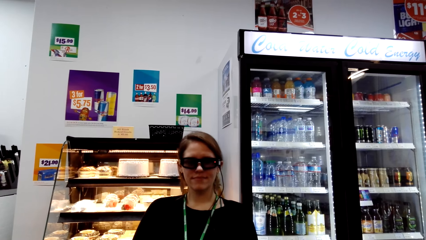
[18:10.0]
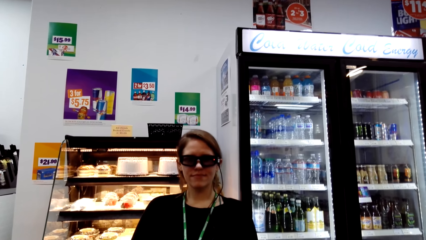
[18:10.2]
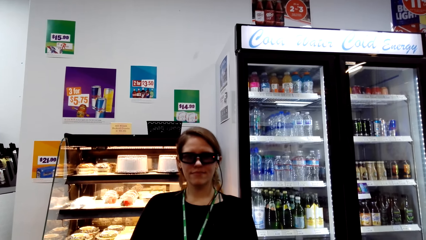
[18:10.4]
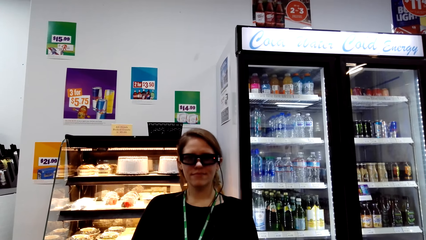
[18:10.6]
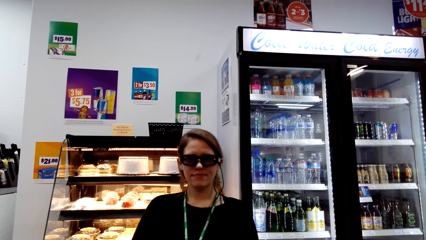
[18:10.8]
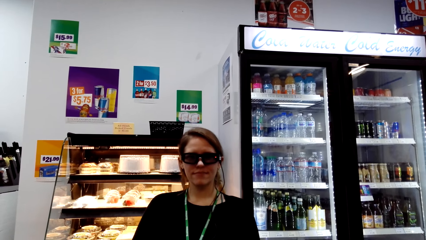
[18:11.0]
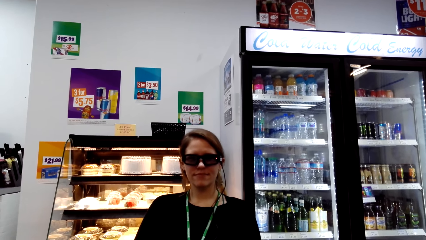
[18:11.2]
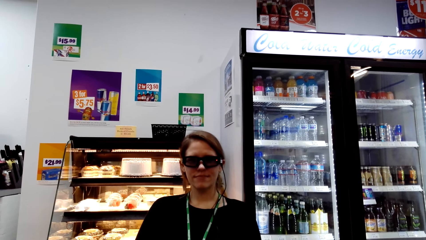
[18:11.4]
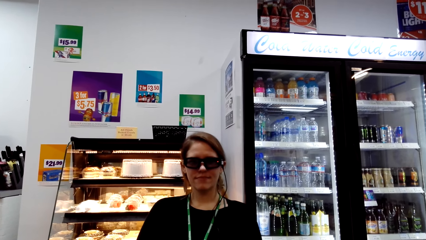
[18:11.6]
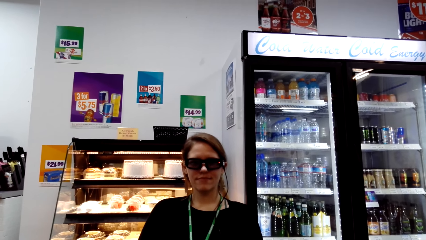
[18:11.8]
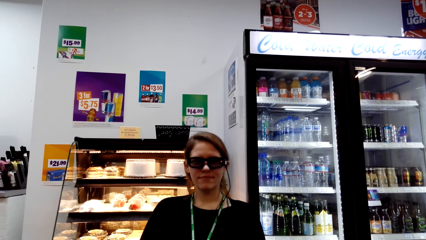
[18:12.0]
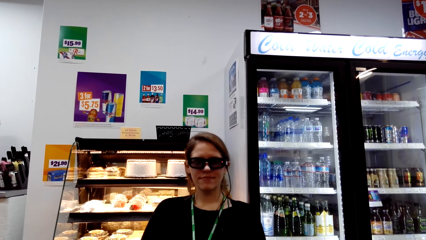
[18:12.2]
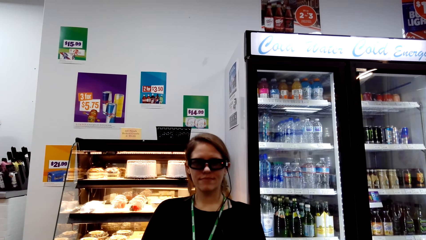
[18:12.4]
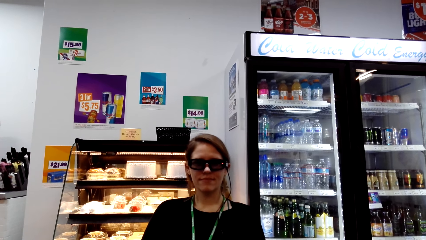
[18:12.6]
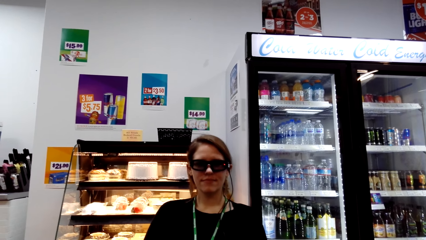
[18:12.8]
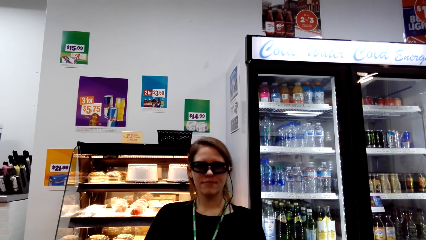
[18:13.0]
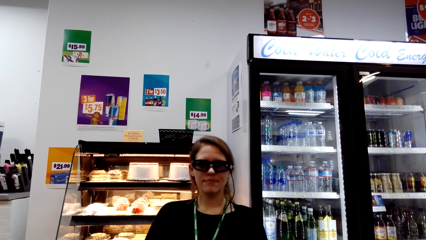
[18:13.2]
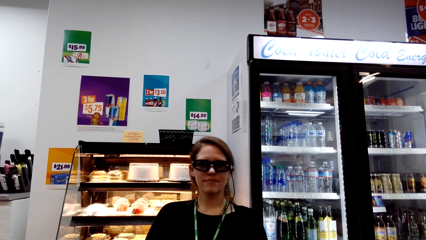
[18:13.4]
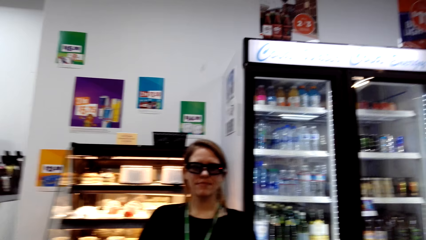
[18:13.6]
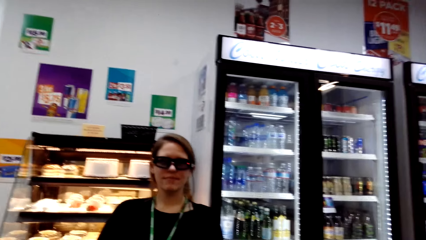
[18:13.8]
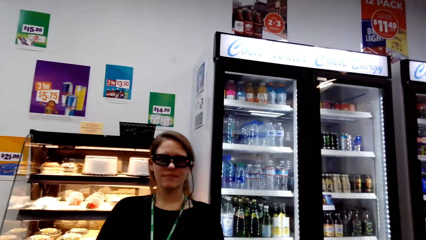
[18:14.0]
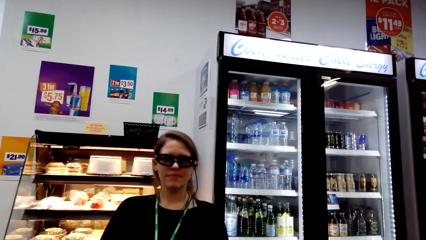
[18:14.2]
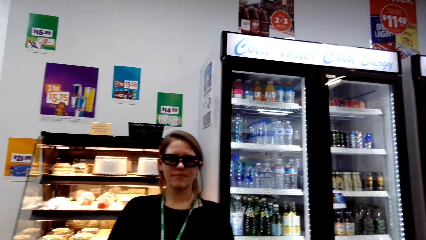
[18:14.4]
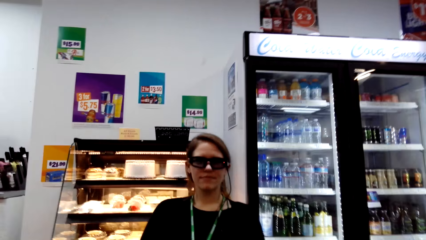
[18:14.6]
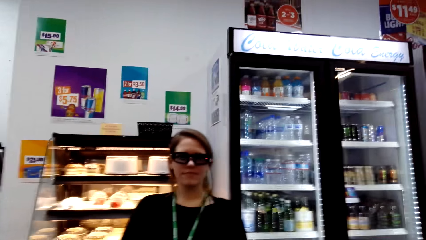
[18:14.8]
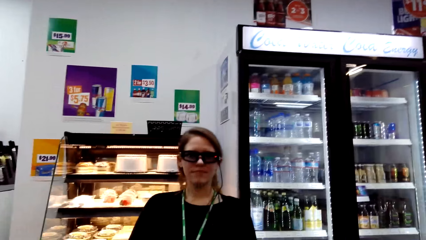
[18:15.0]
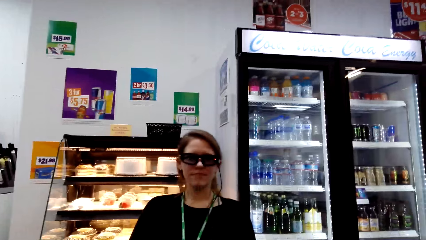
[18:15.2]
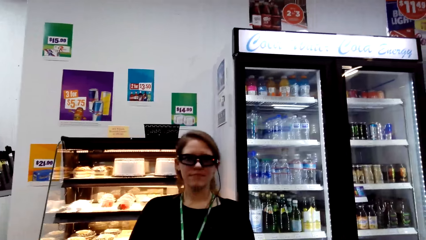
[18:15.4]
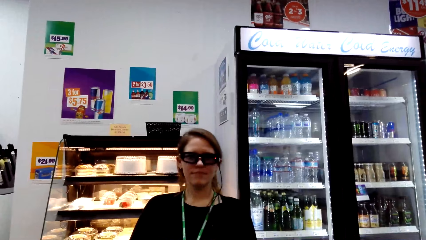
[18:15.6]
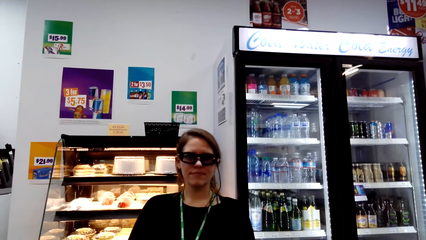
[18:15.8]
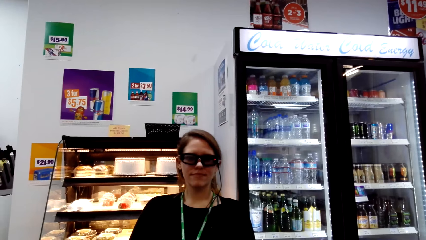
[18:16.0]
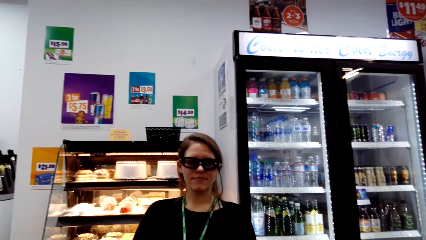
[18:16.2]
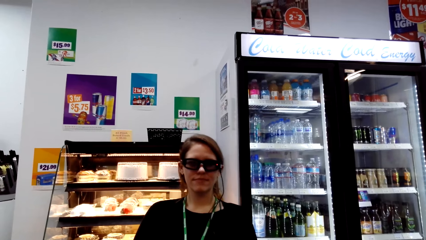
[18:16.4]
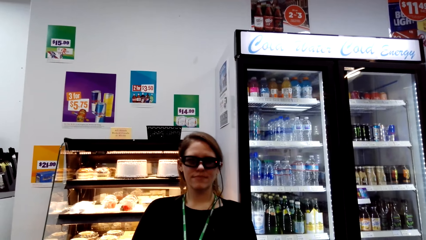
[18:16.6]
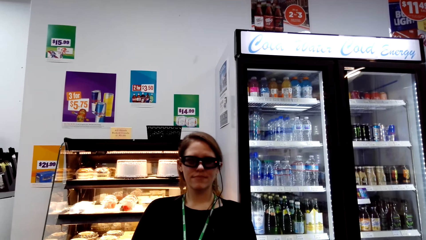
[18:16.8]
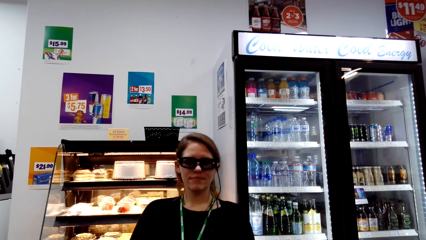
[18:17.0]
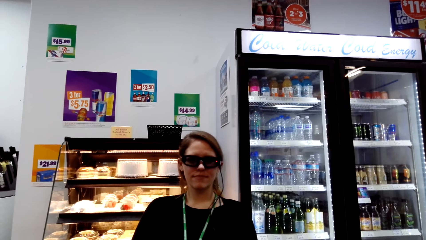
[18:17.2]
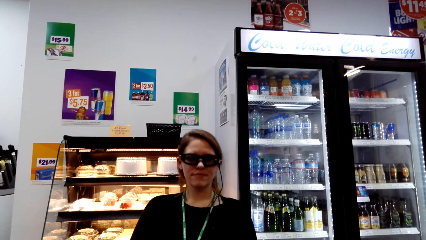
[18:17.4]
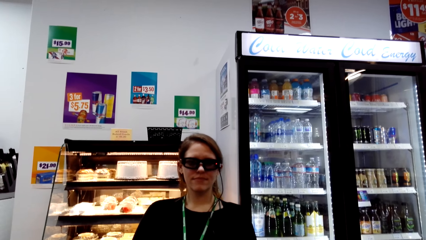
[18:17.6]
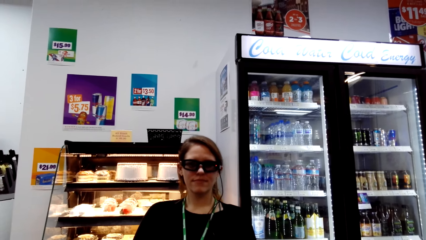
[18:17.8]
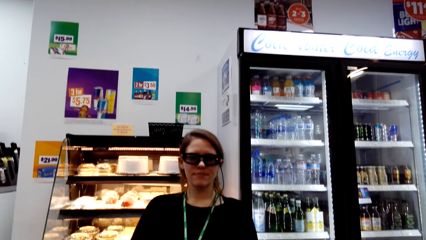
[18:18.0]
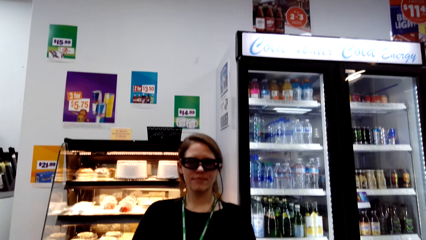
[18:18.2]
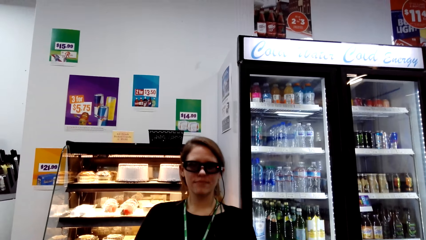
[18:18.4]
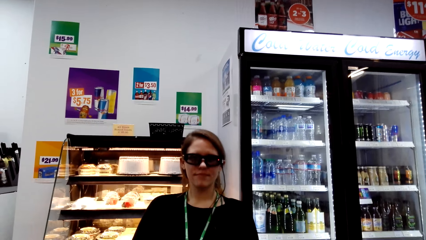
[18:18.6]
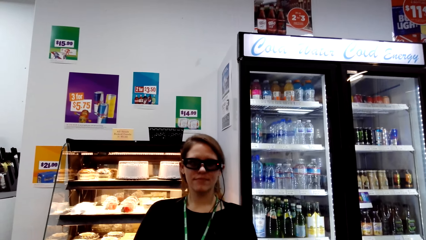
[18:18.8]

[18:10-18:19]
A woman nods her head.

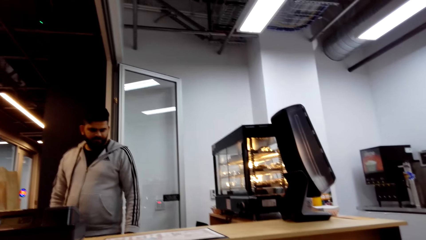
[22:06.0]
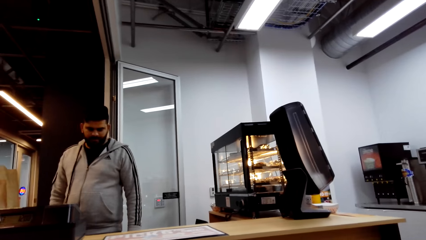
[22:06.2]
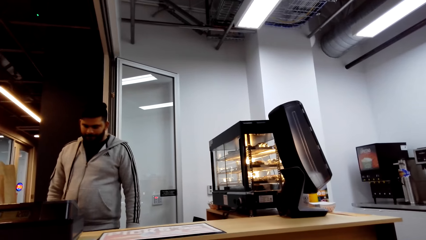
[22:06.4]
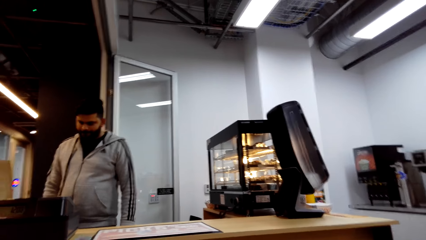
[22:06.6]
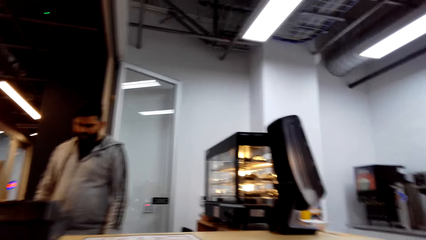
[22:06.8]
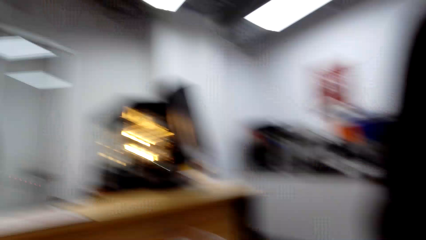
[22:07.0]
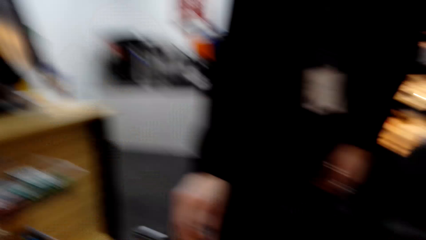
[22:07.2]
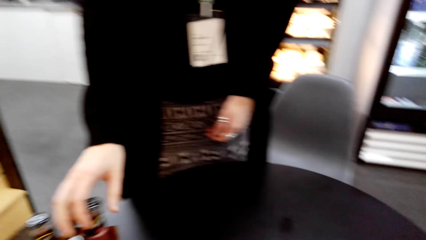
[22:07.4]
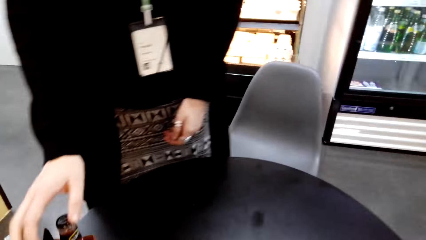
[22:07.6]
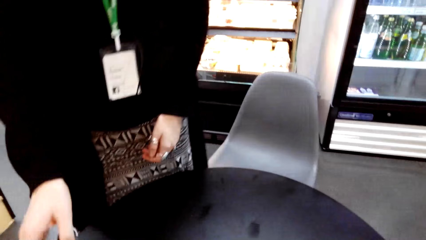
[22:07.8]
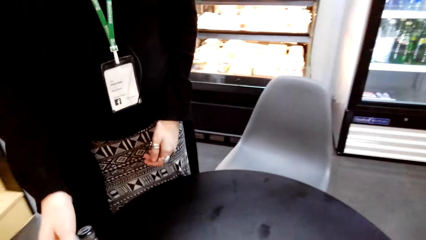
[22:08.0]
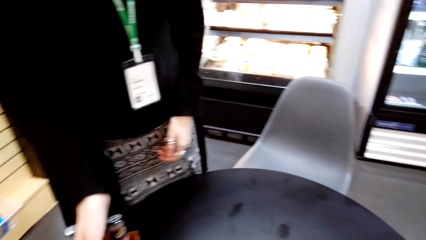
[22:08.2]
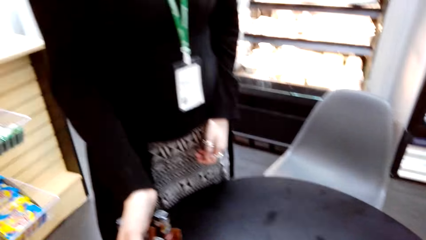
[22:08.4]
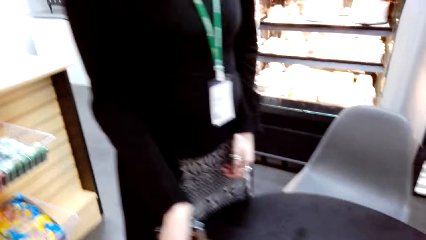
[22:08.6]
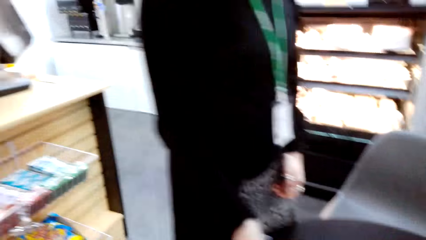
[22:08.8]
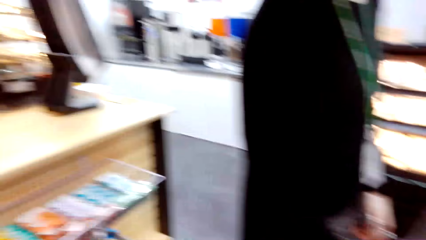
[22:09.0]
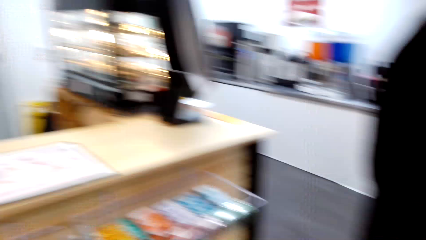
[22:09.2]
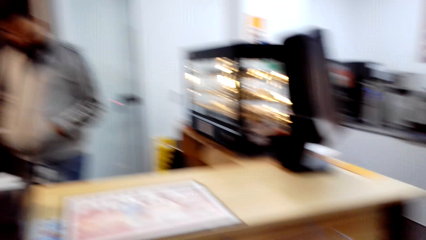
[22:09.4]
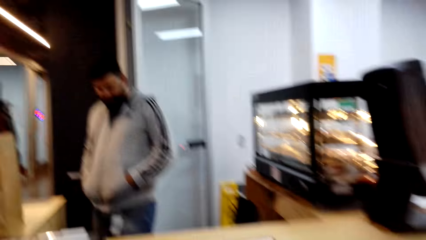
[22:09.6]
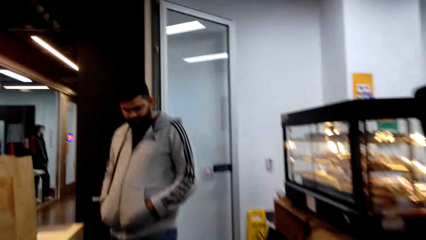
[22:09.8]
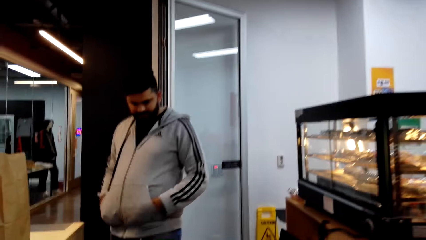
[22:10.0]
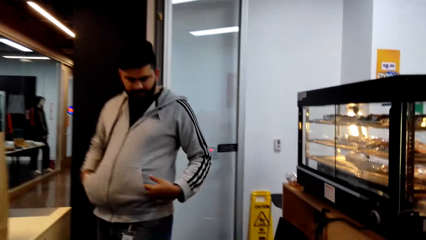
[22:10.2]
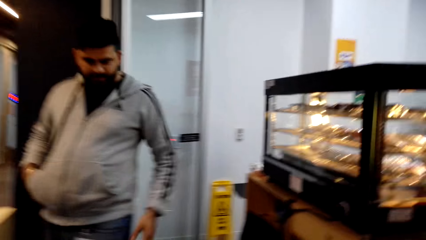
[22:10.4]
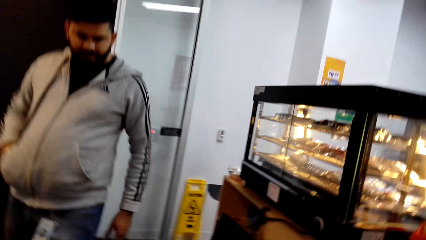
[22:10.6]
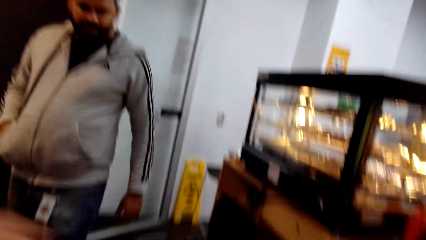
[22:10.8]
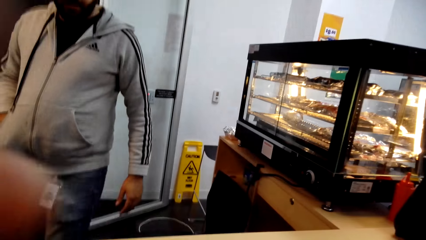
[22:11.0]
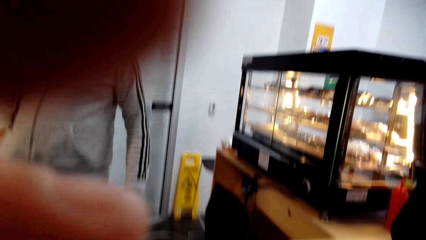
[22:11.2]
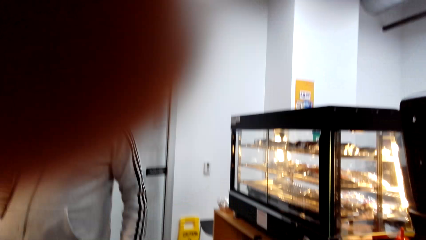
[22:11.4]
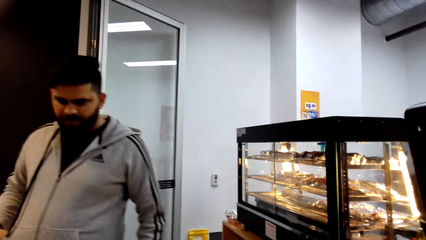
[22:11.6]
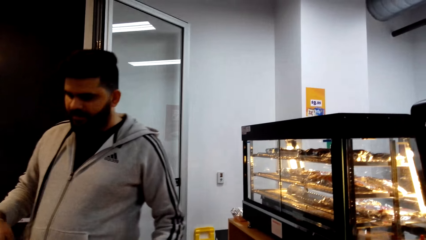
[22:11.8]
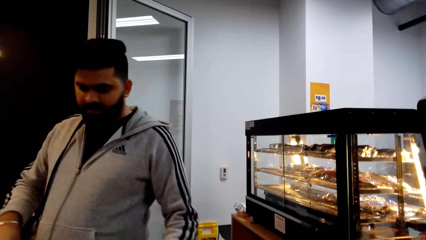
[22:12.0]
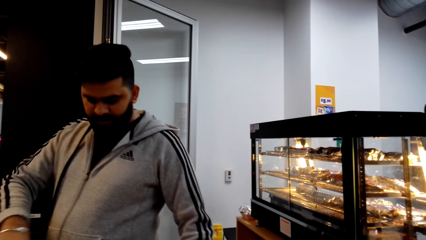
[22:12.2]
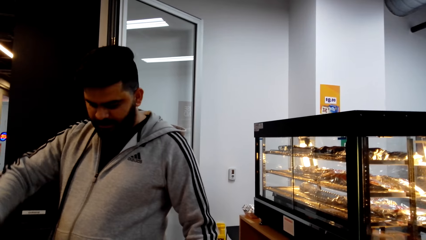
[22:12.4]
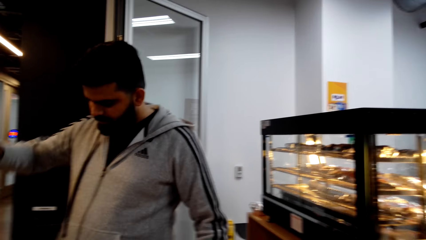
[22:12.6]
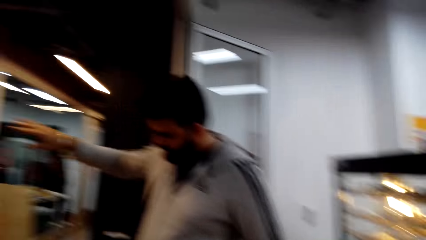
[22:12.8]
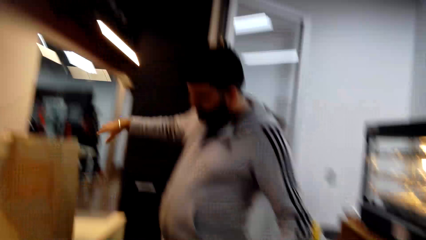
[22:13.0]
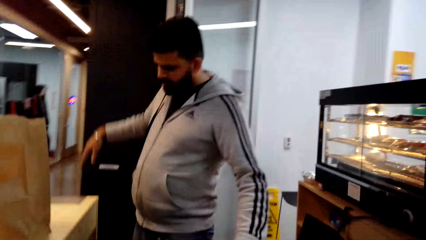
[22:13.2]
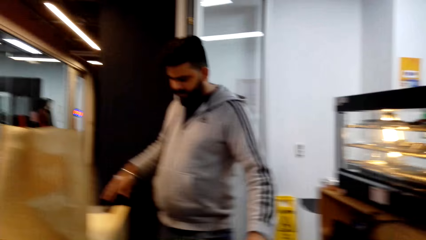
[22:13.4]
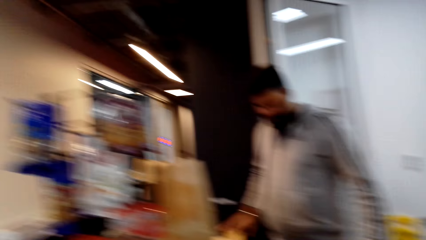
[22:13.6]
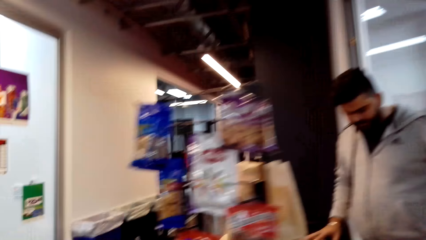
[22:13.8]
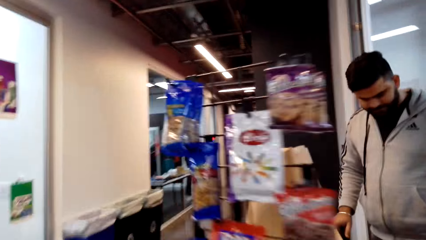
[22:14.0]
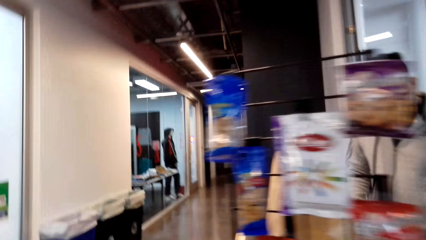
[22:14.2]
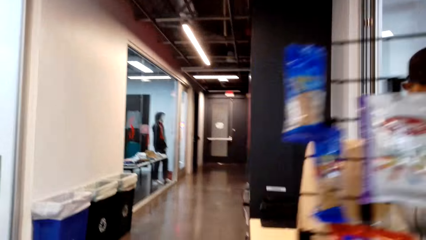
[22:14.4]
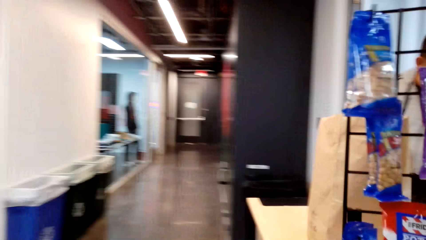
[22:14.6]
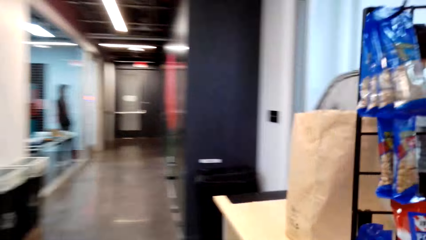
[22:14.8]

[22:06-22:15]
A lady holds items on the table. The camera wearer interacts with a man.
